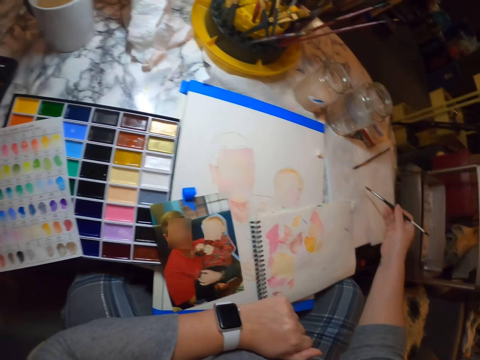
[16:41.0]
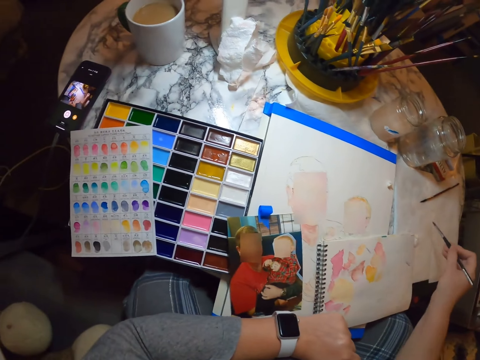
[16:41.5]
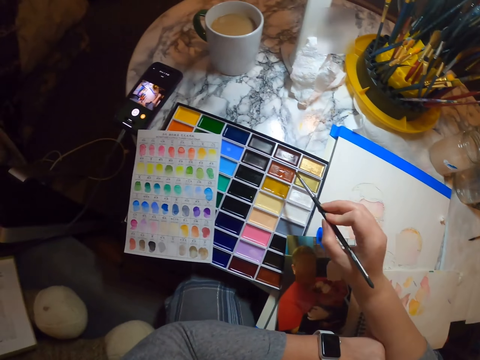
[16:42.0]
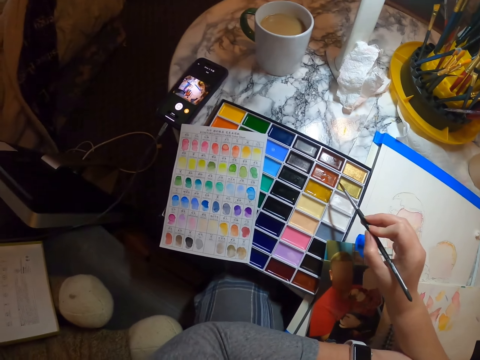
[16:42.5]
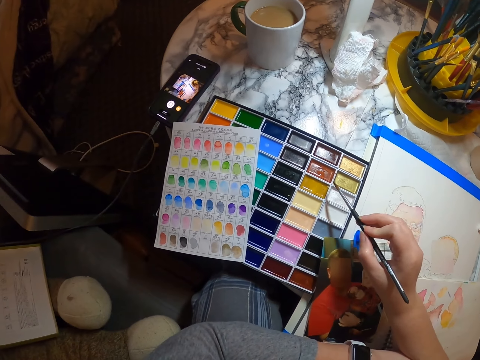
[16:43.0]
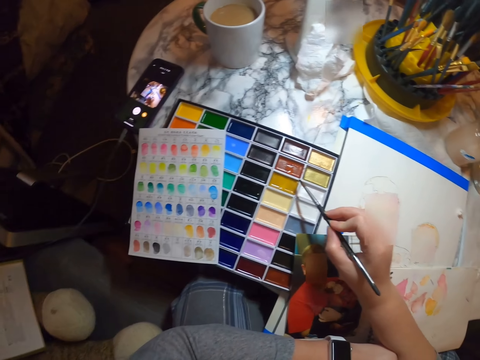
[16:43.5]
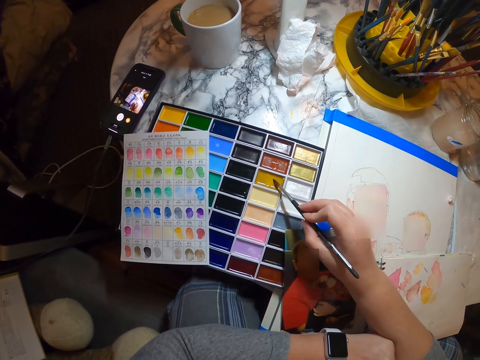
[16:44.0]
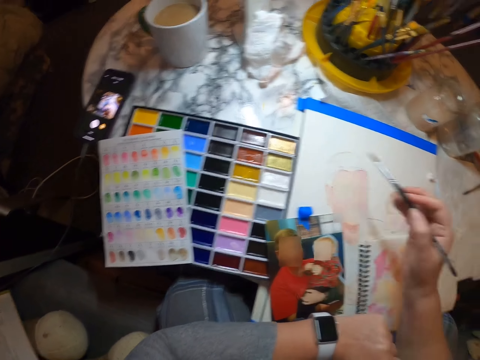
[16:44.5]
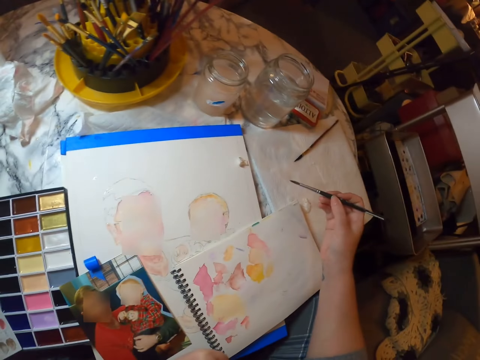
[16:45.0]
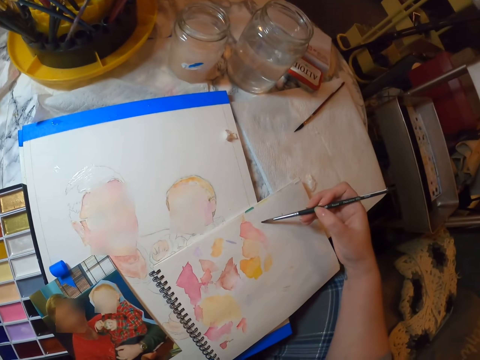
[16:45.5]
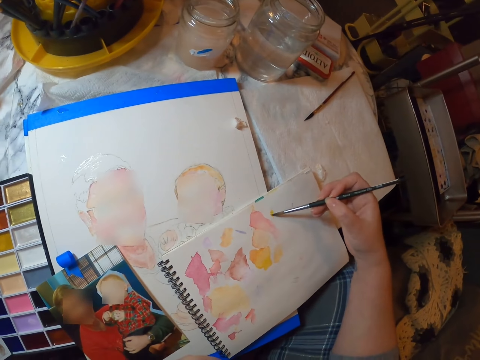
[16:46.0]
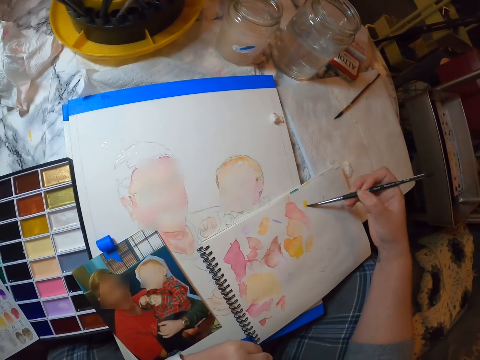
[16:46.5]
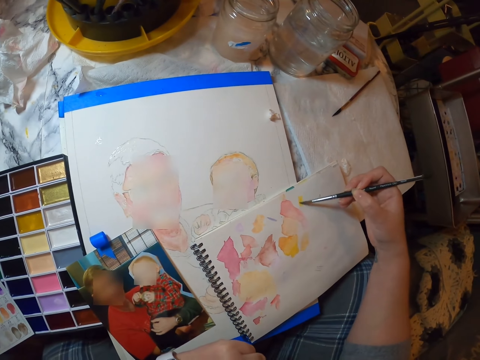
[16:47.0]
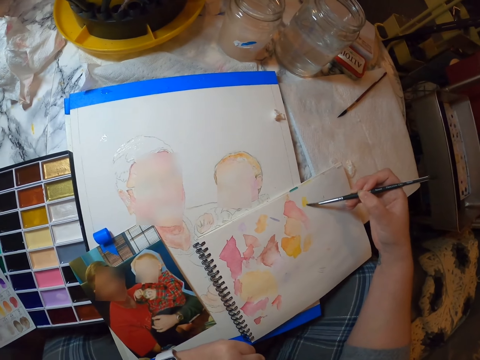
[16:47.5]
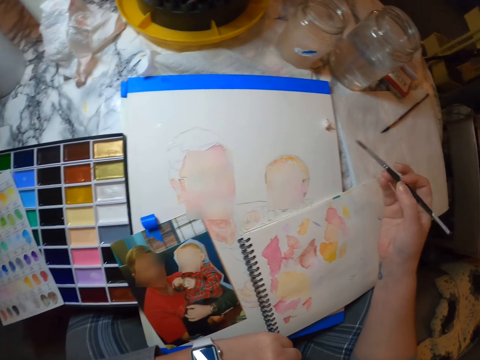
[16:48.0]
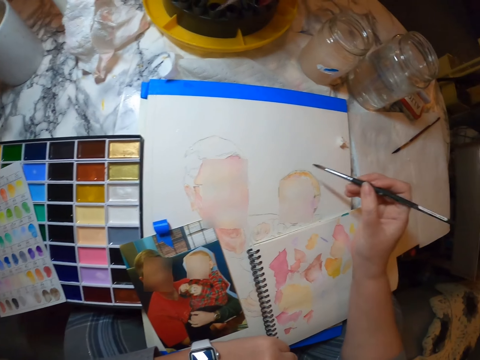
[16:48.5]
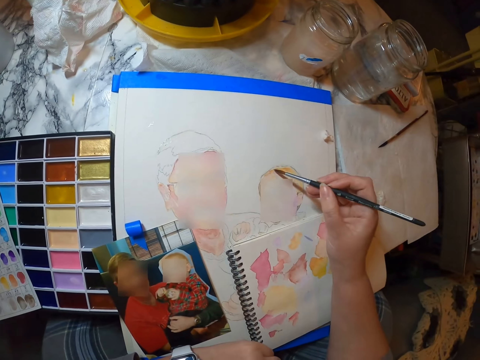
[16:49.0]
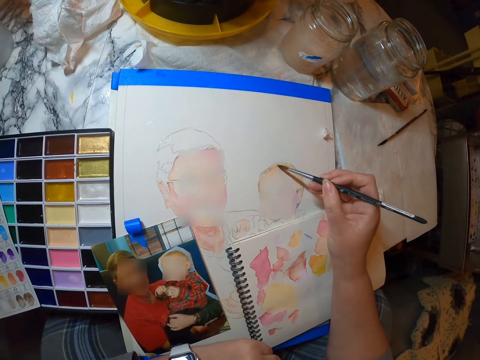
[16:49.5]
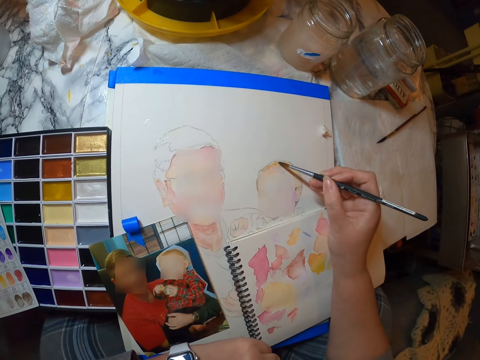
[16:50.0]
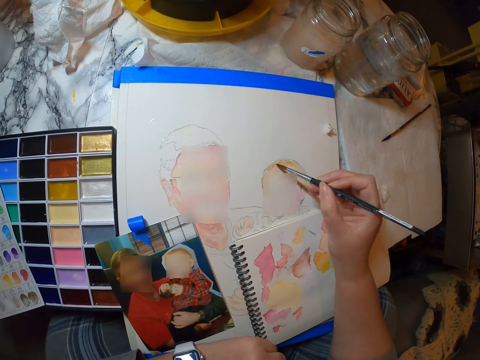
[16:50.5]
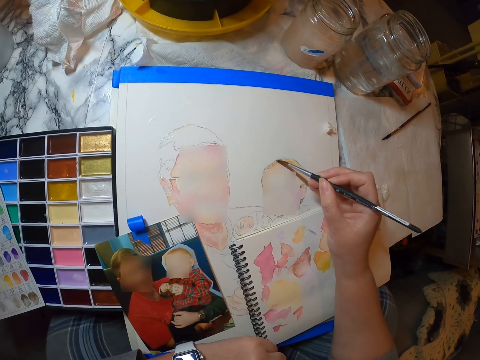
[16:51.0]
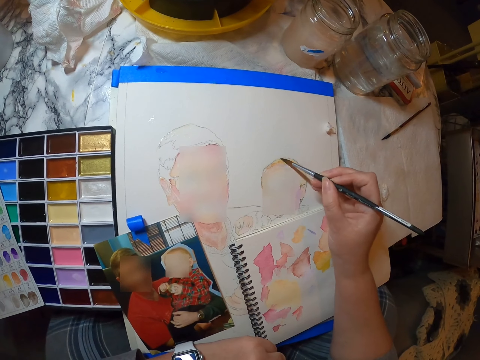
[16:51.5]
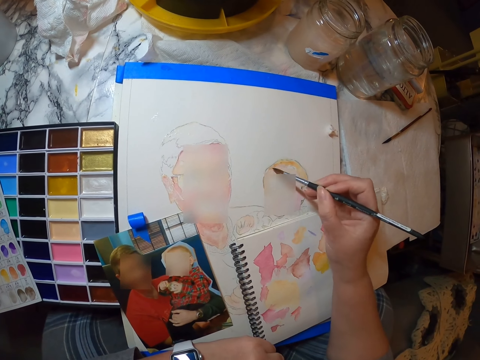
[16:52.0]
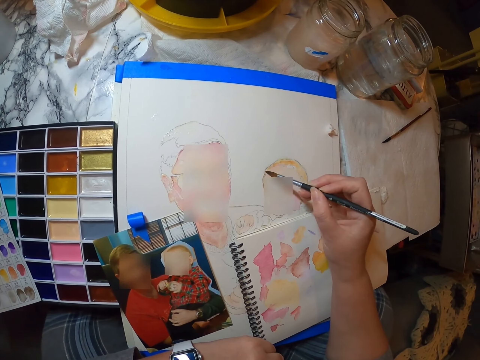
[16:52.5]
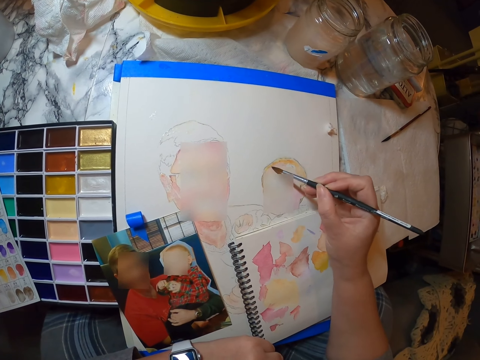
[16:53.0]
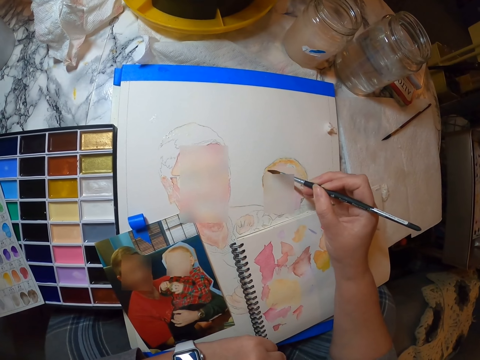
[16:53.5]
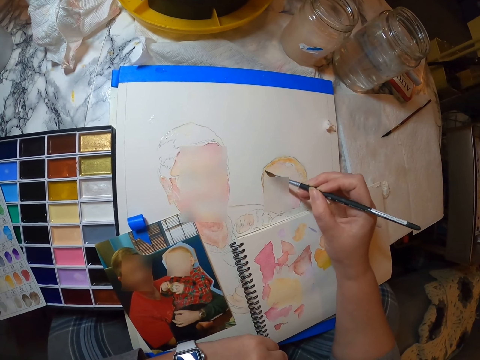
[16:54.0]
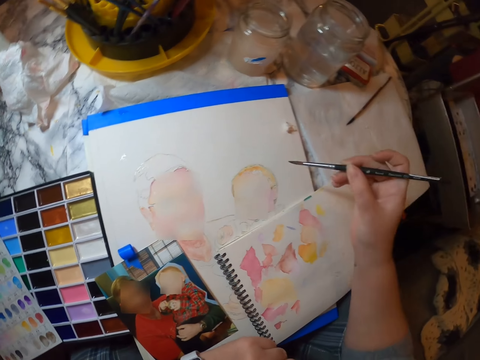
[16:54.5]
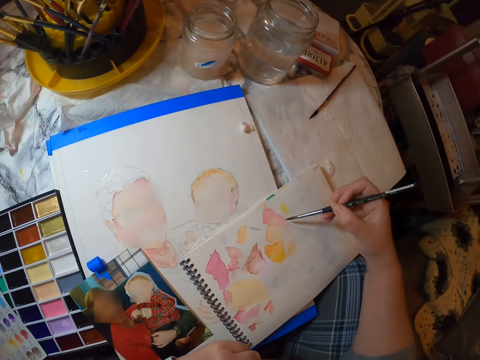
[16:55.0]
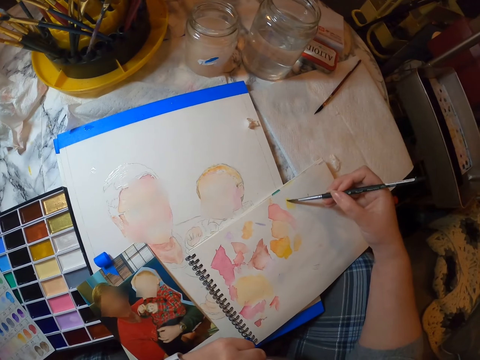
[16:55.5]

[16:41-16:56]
The camera wearer dries the brush. They dip the paint brush in the paint palette. They paint.

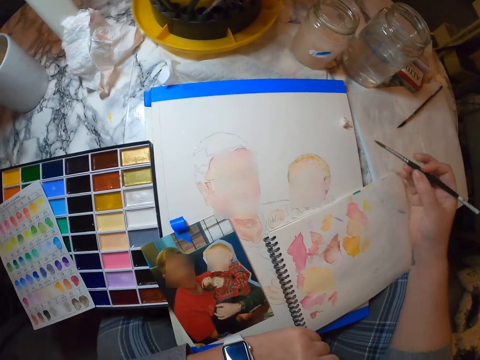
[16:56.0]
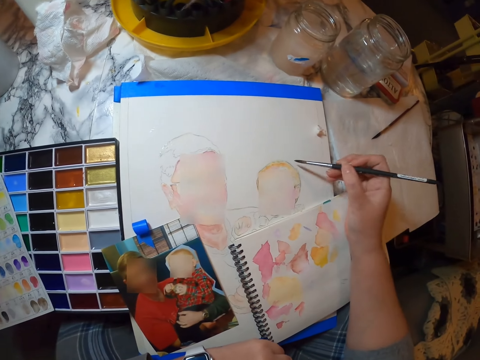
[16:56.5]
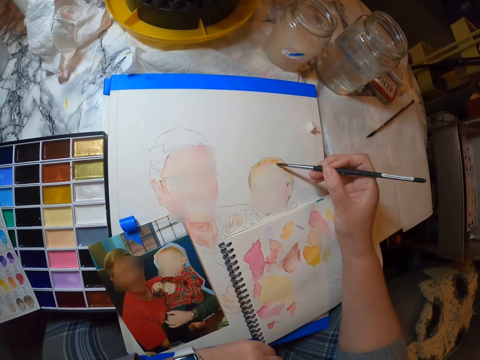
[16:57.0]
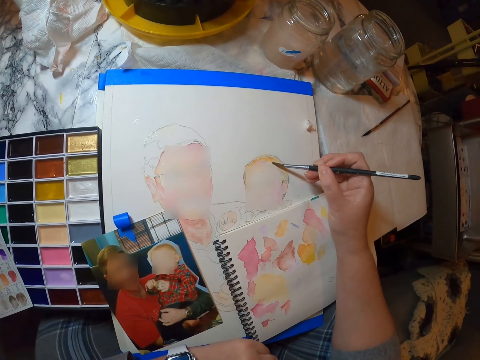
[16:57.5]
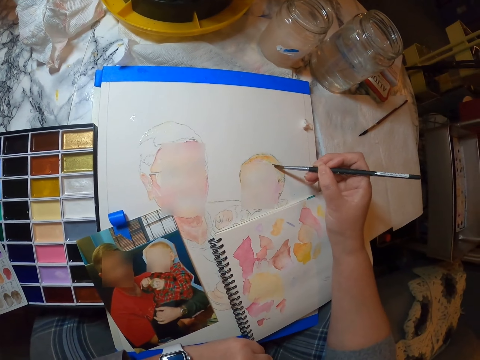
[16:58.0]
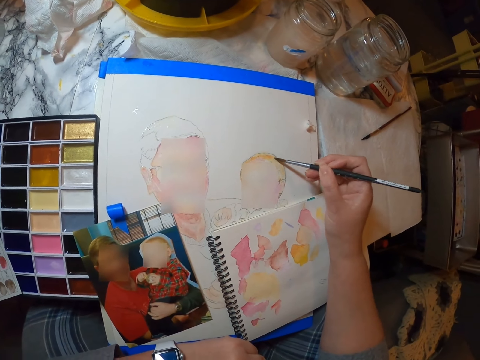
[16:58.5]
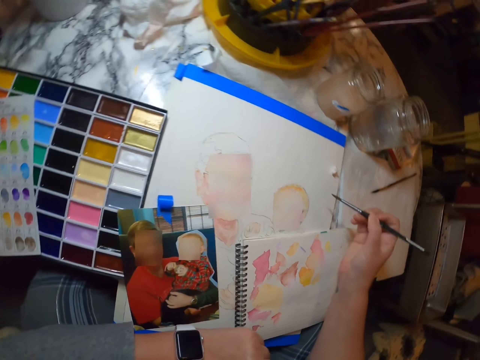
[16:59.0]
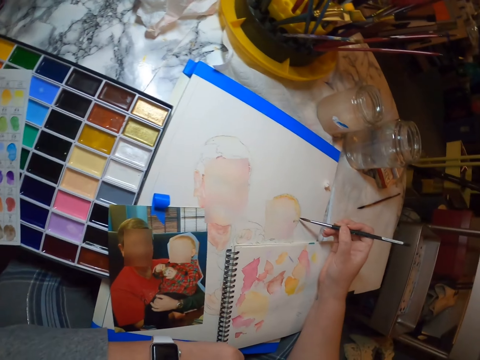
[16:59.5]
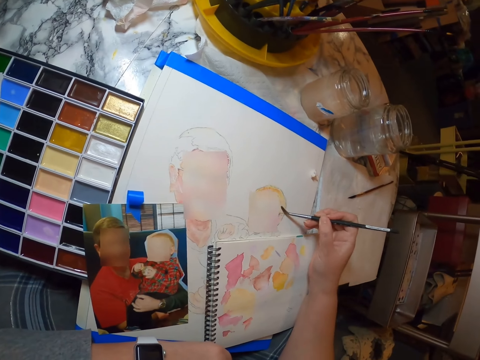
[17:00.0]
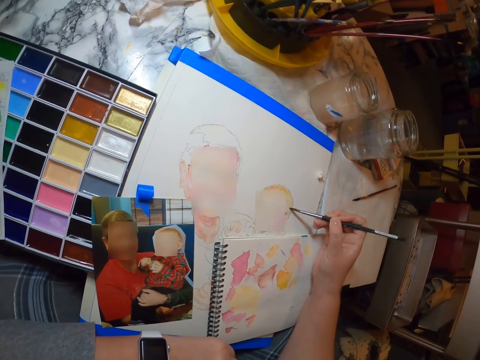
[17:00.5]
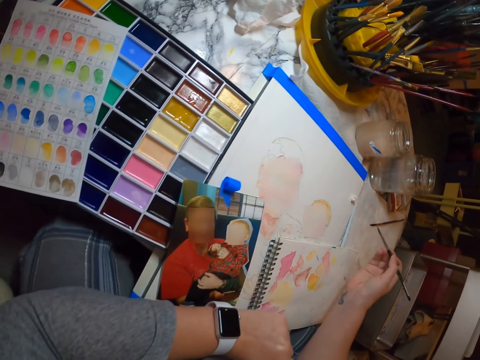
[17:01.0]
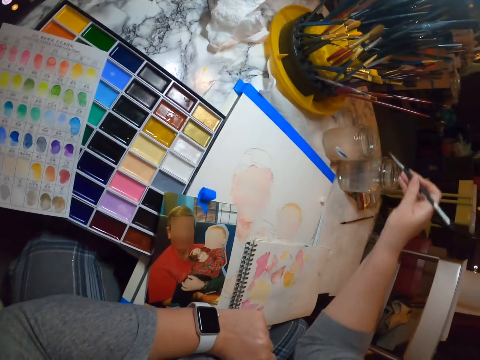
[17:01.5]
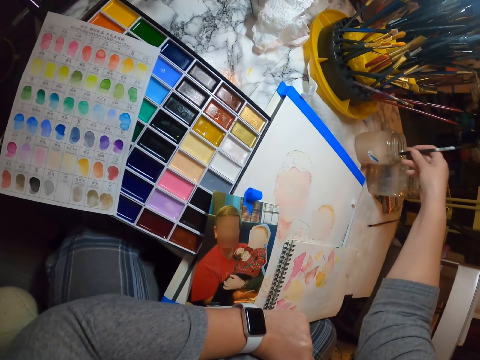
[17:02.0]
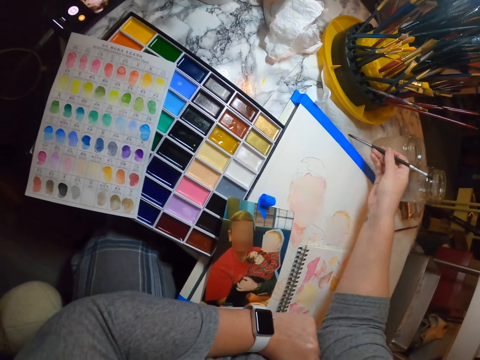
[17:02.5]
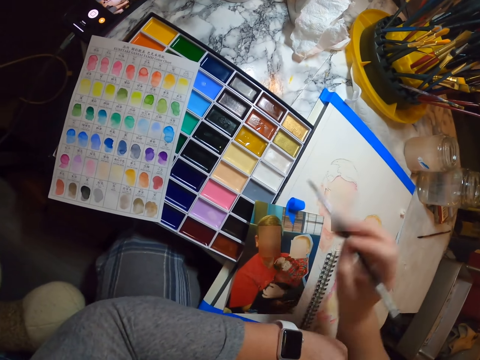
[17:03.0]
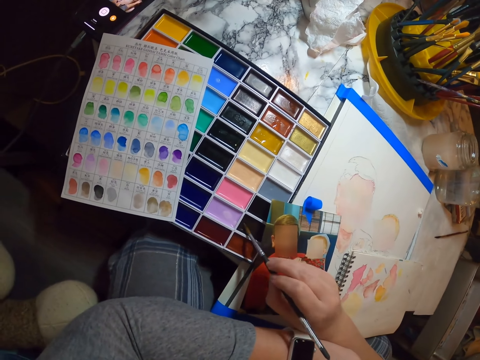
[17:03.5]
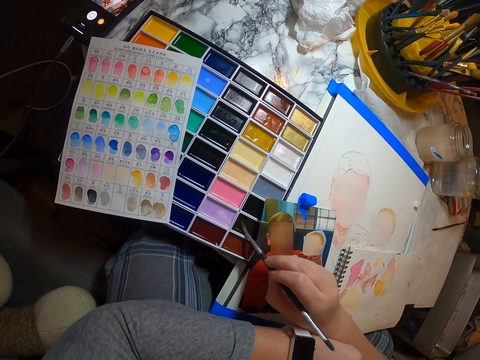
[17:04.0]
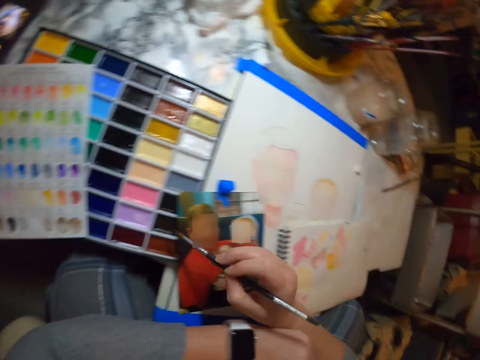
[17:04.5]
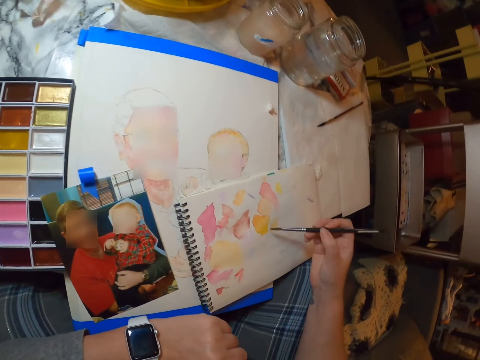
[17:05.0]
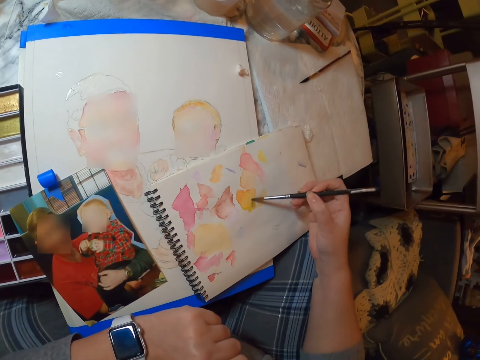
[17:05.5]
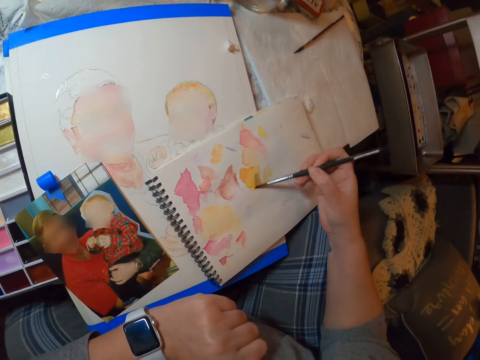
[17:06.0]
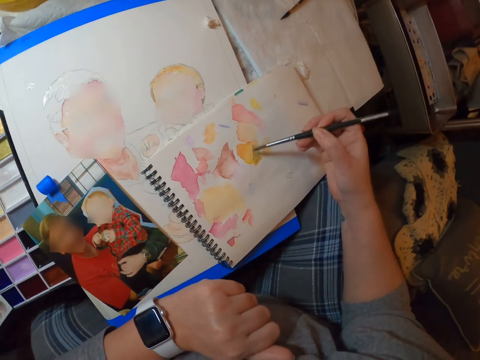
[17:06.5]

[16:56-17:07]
The camera wearer dries the brush. They dip the paint brush in the bottle of water. They dip the paint brush in the paint palette. They paint. They mix the colours.
